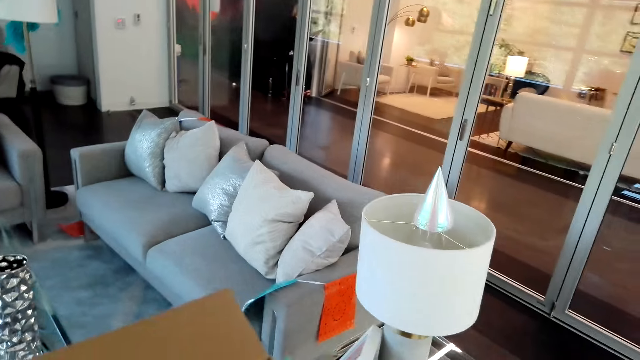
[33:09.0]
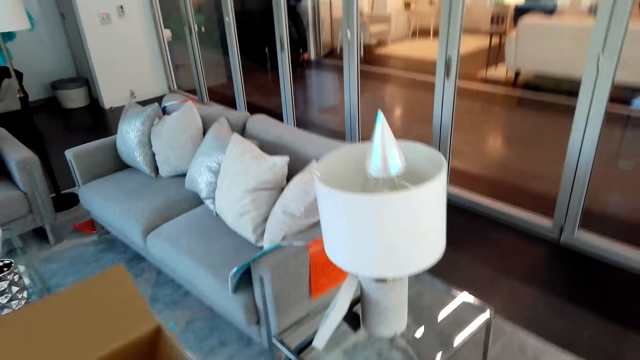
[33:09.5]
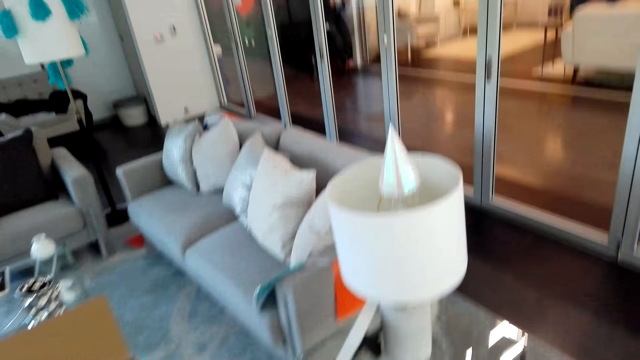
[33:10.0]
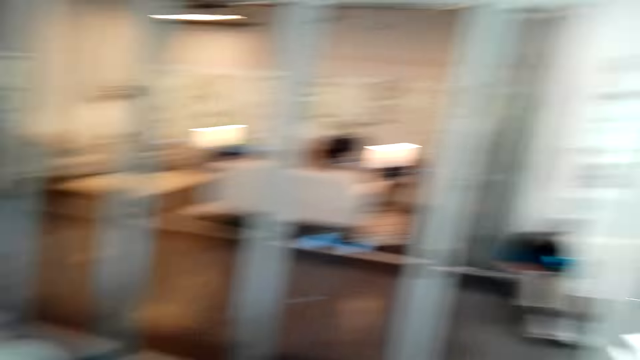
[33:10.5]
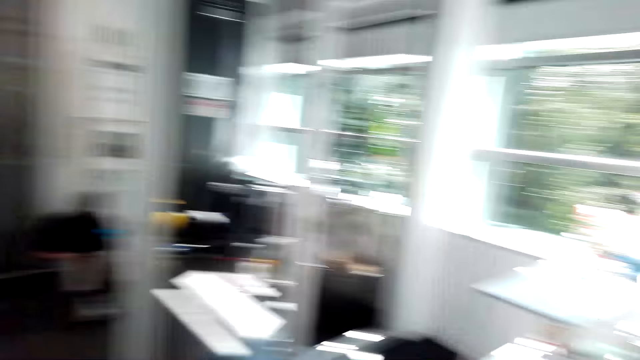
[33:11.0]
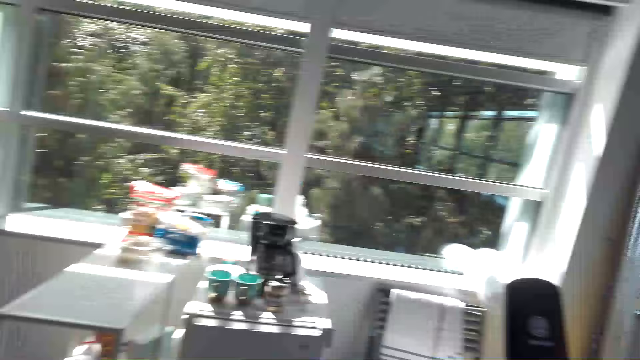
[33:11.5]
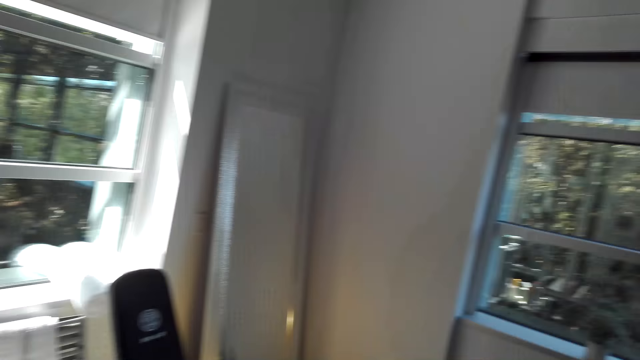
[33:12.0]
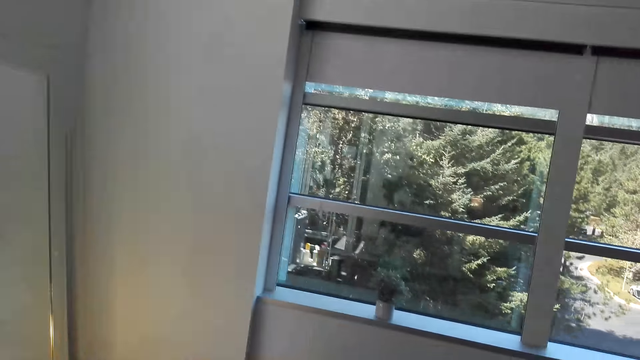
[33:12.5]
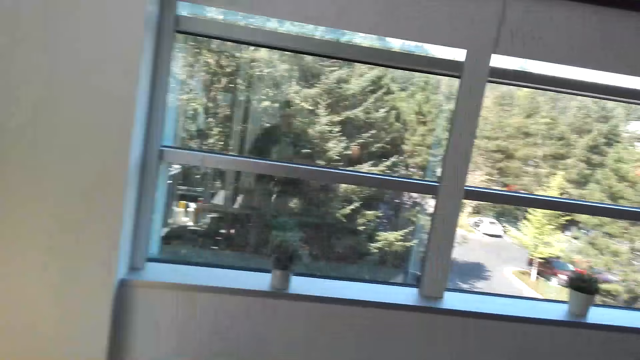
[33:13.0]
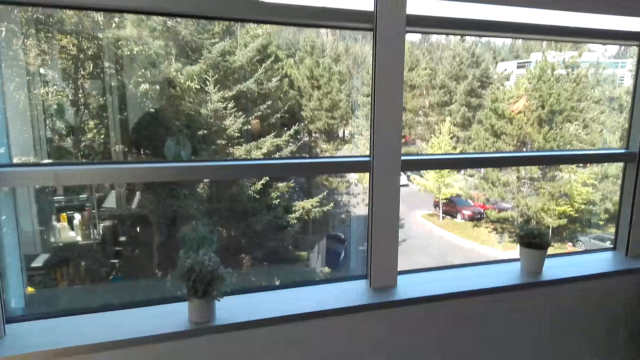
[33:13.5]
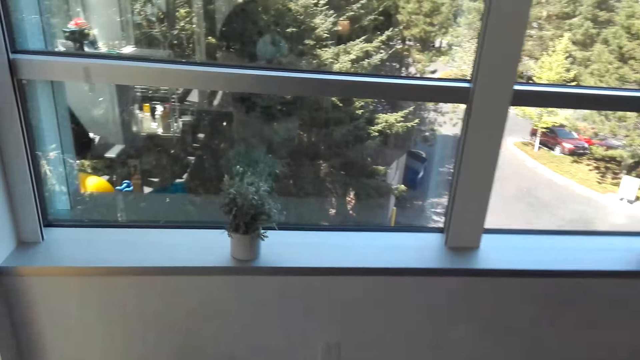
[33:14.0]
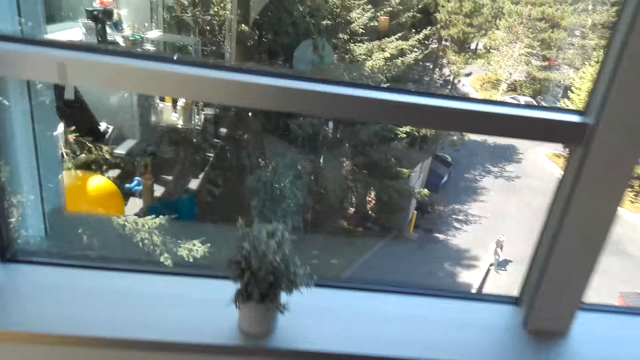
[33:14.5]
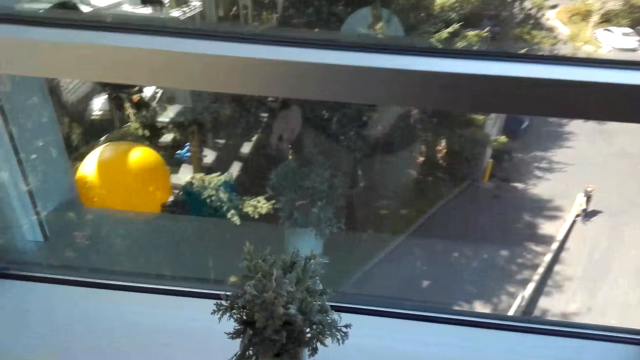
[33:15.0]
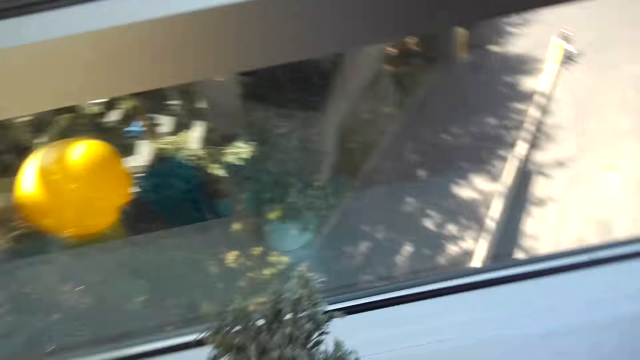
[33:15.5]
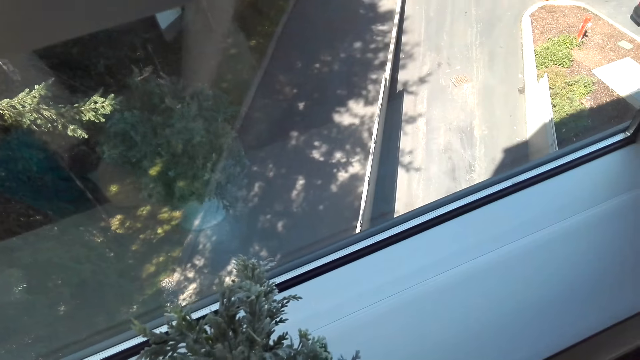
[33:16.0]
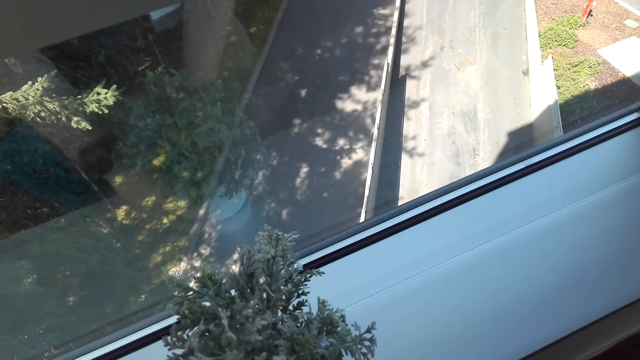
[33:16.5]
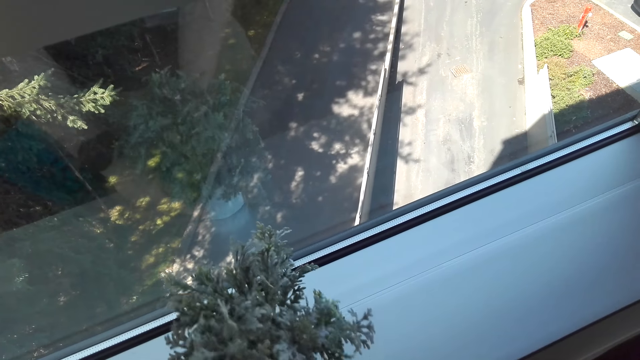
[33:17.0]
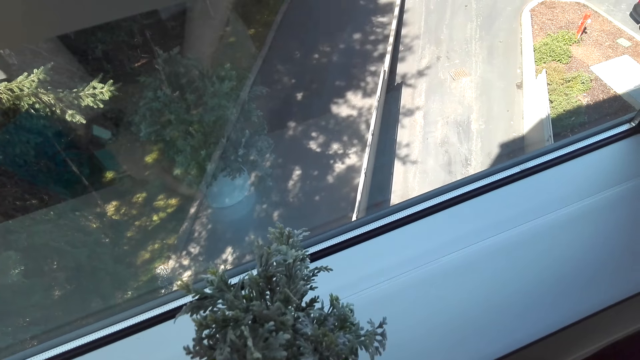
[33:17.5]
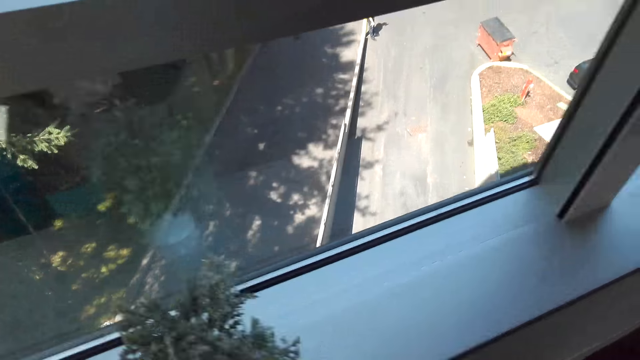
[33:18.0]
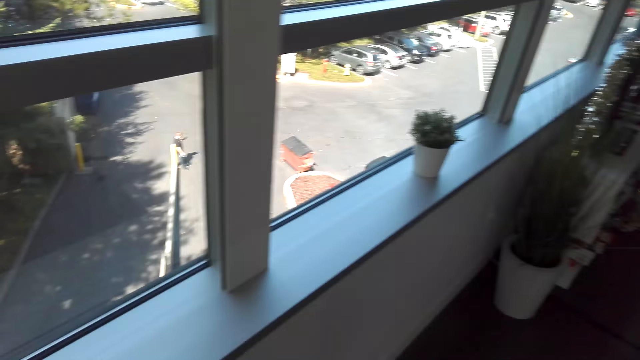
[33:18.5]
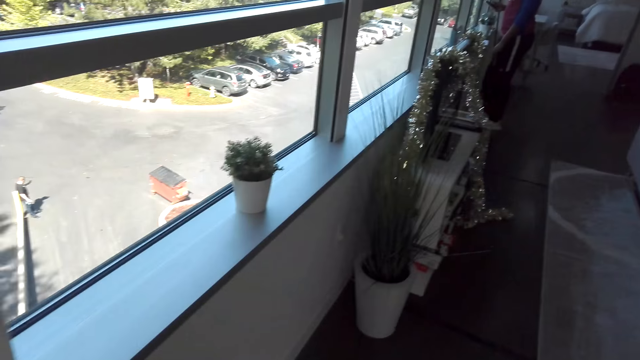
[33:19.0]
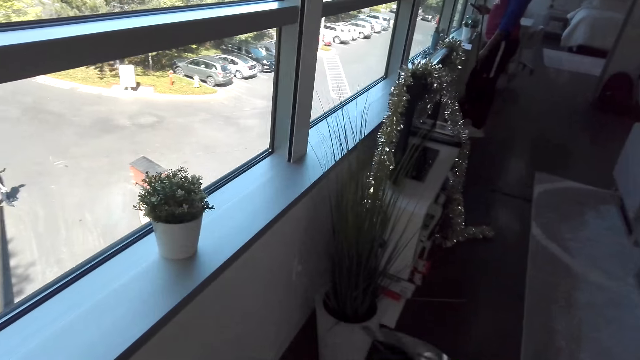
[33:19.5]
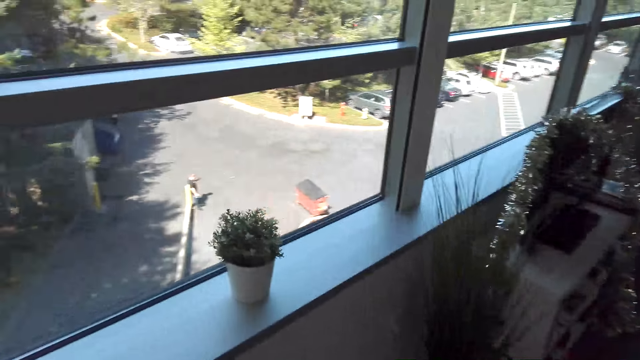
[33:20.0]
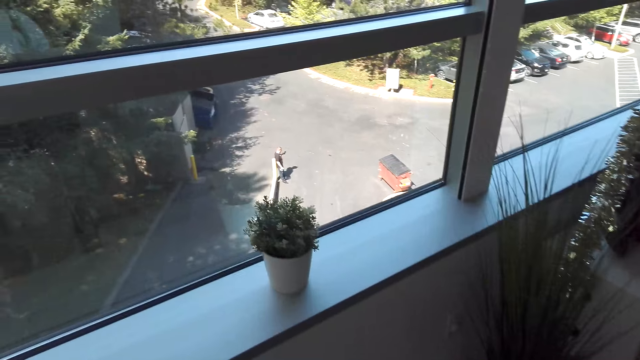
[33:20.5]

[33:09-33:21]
The camera wearer walks in the house. They tie a decoration ribbon on flower vases. They move a house plant.

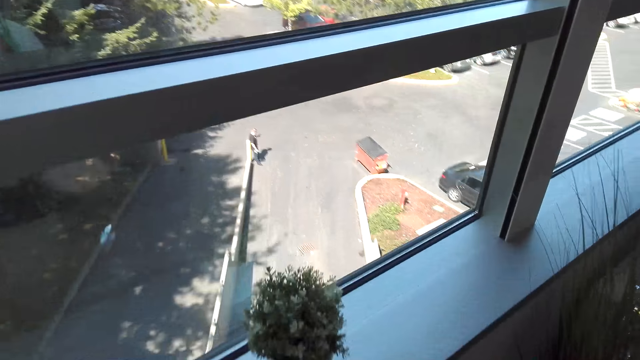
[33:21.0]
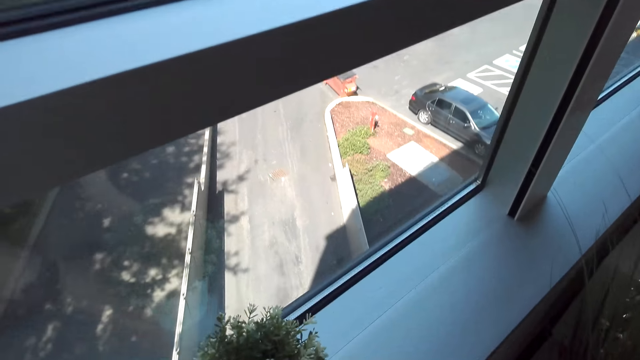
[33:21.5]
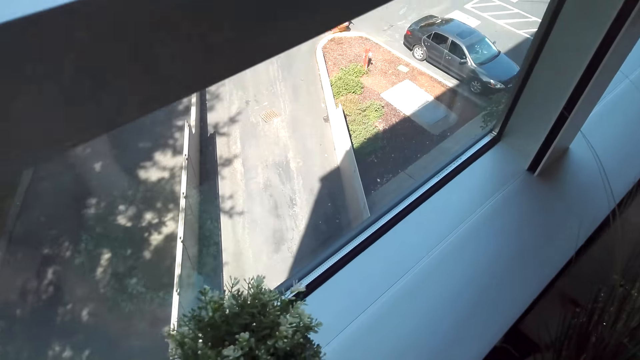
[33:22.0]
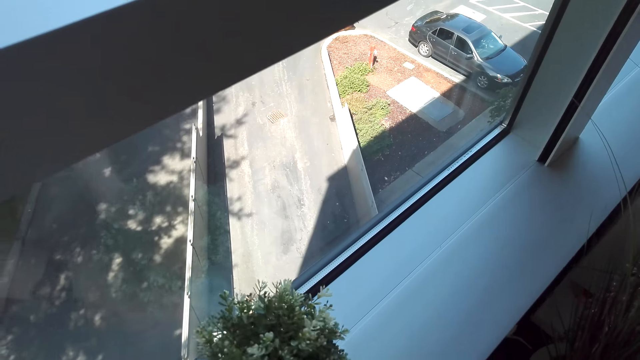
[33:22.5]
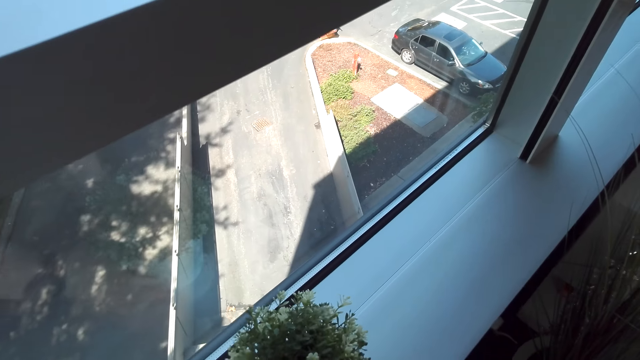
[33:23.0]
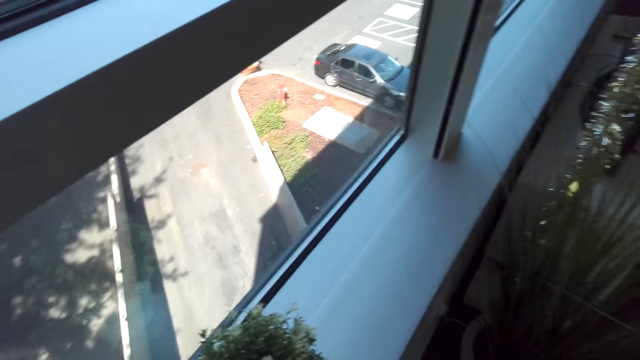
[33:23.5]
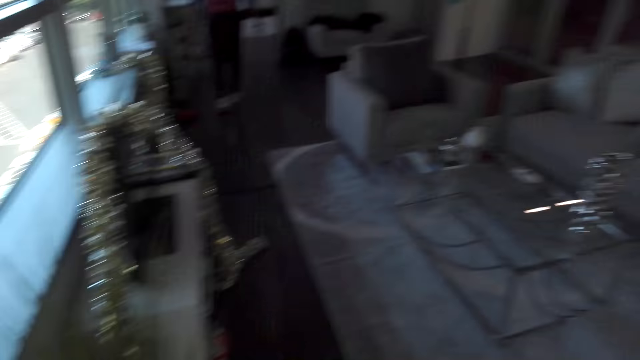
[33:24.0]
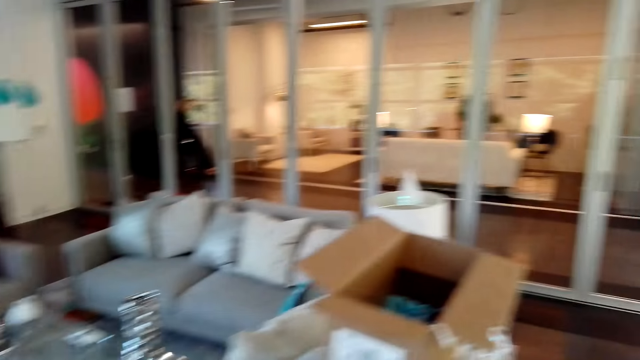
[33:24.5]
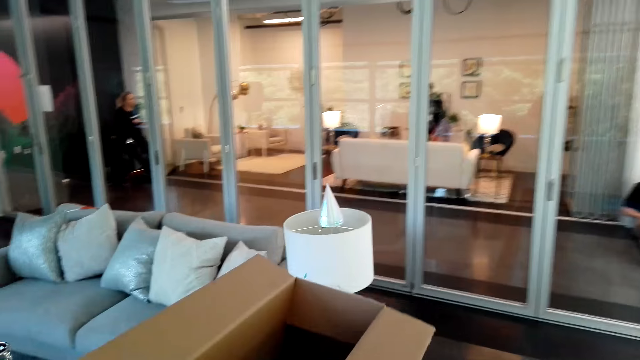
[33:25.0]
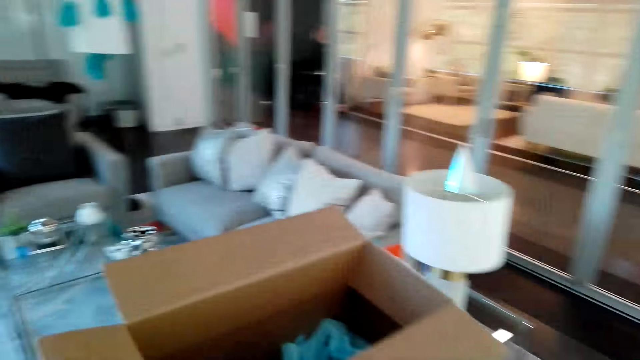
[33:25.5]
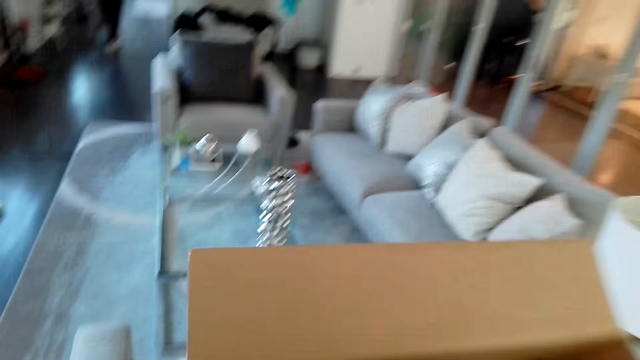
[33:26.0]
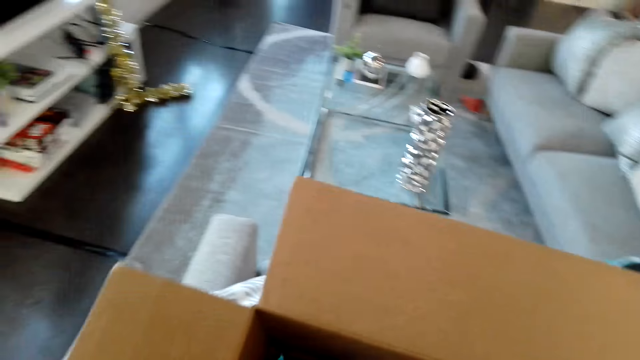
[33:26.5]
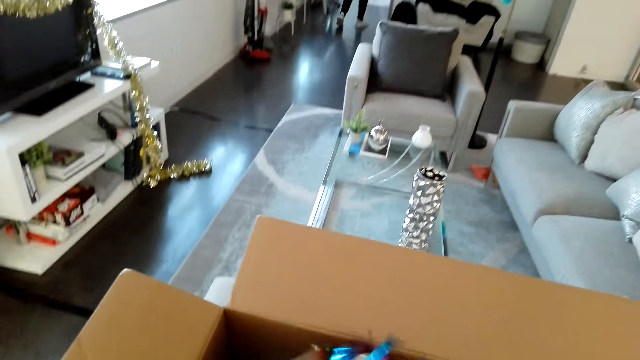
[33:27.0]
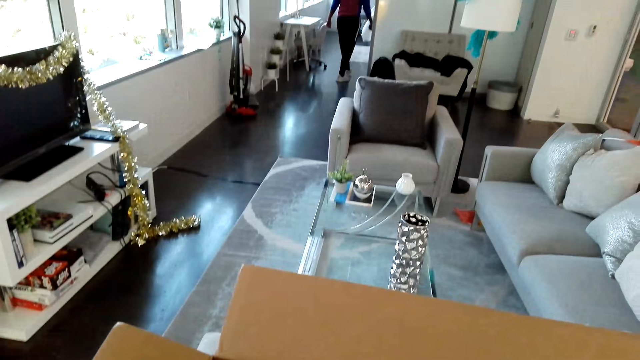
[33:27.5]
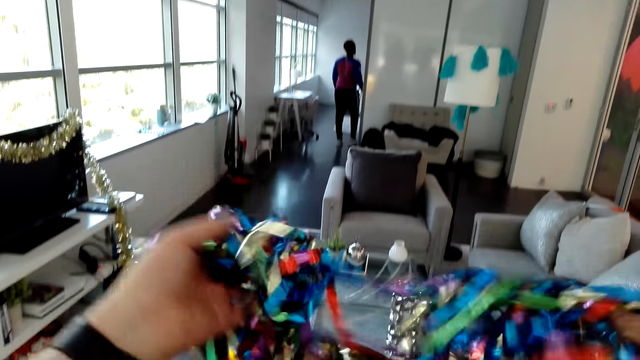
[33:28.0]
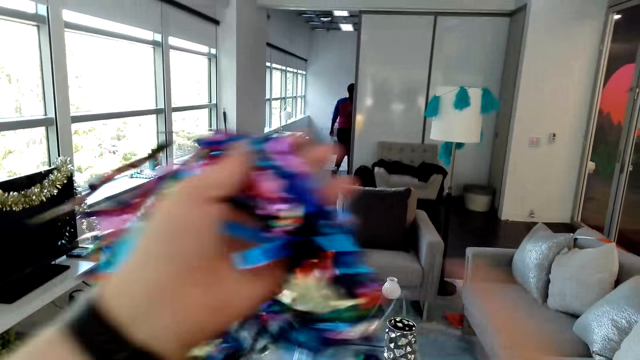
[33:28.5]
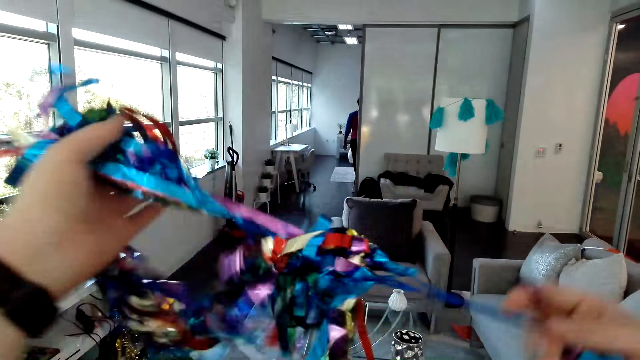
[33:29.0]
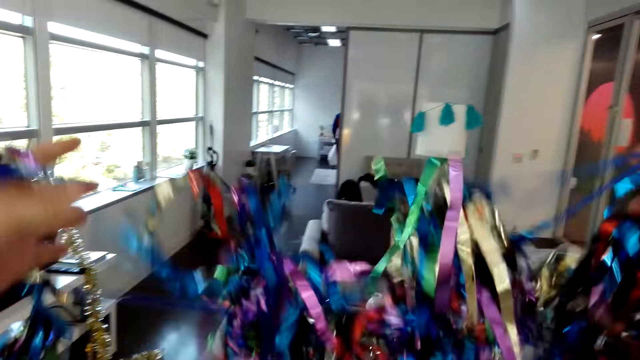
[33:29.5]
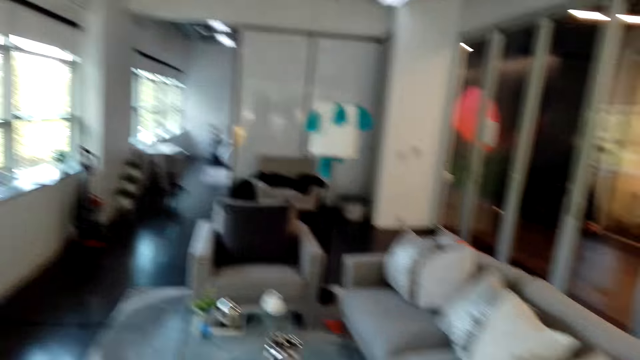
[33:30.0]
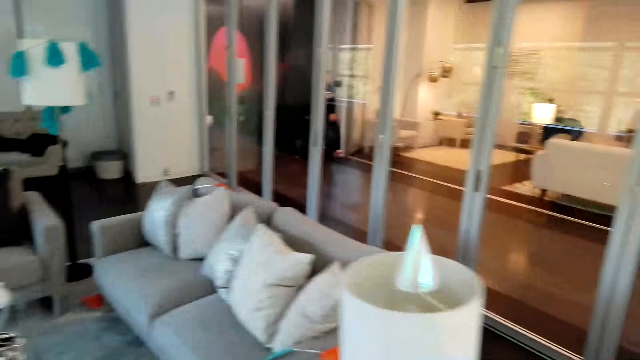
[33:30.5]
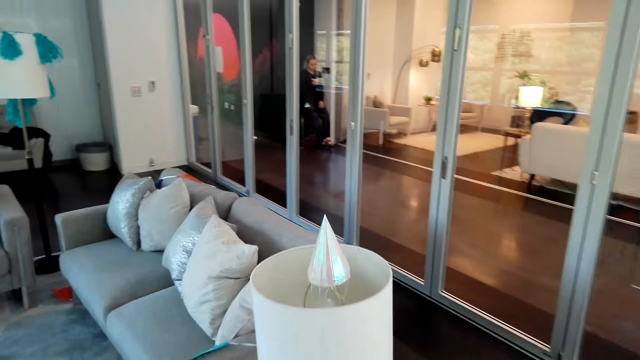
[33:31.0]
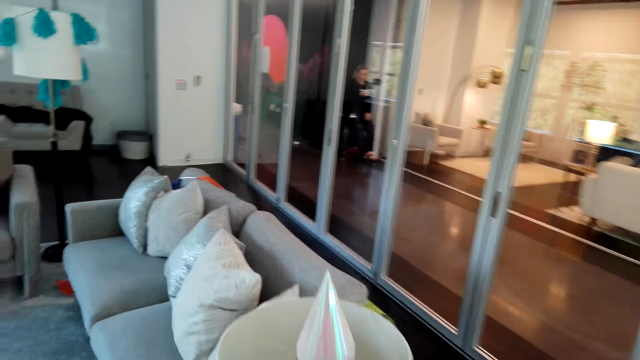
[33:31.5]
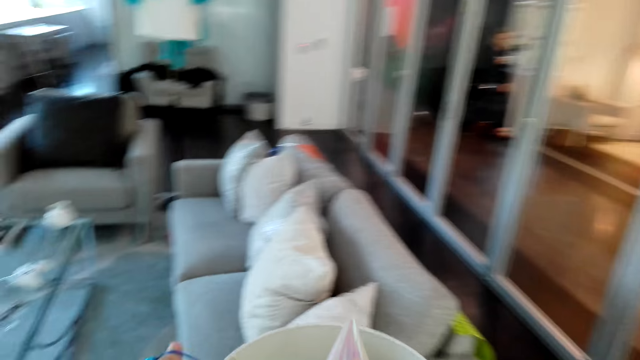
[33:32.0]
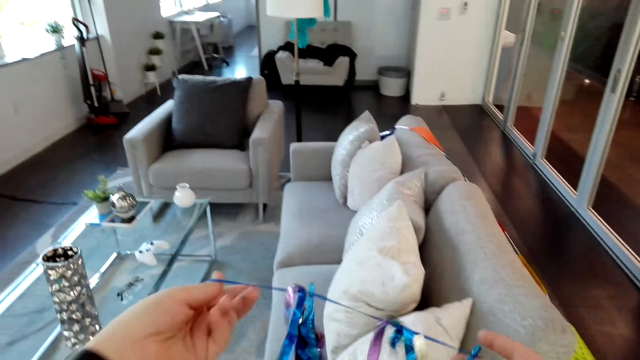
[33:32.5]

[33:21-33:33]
The camera wearer picks up decoration ribbons. They walk in the room.
